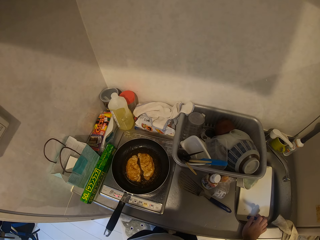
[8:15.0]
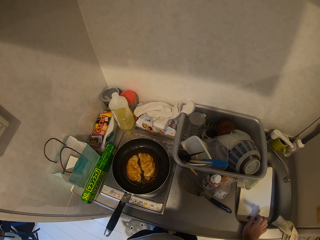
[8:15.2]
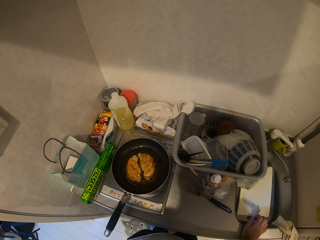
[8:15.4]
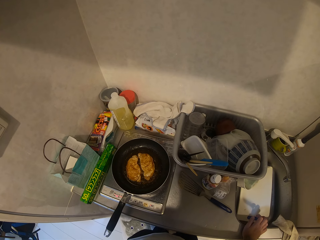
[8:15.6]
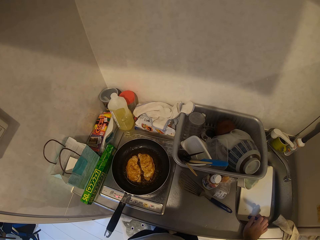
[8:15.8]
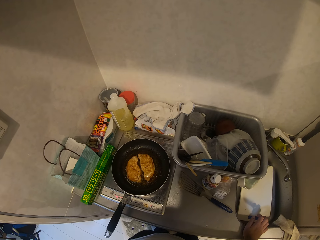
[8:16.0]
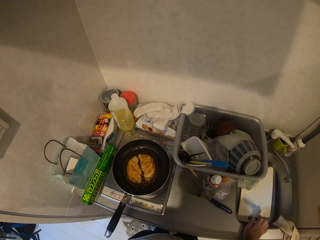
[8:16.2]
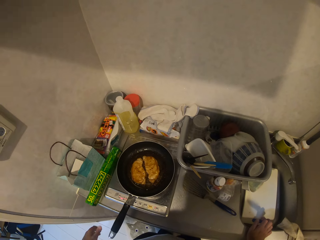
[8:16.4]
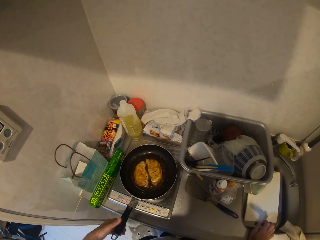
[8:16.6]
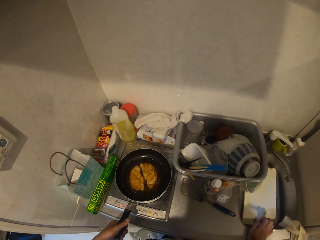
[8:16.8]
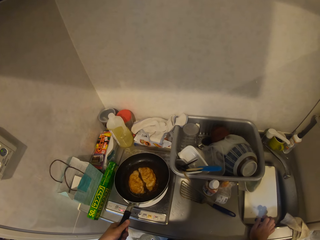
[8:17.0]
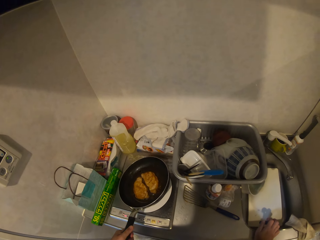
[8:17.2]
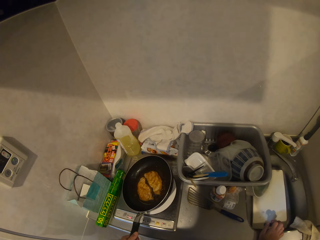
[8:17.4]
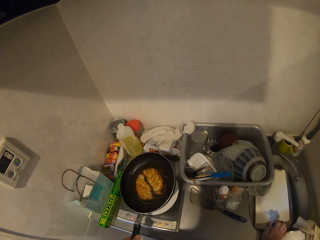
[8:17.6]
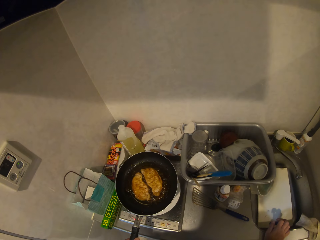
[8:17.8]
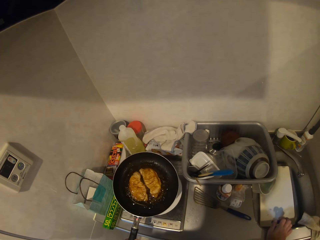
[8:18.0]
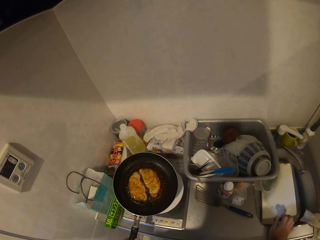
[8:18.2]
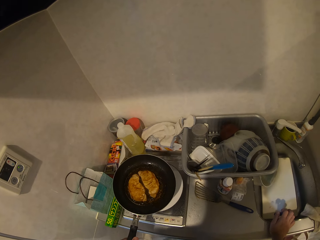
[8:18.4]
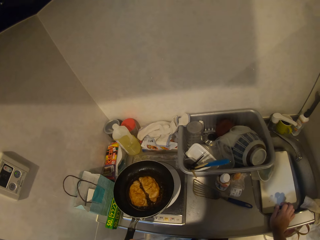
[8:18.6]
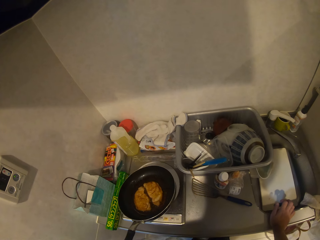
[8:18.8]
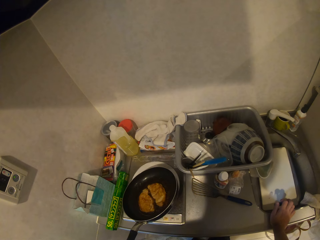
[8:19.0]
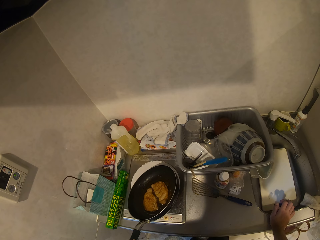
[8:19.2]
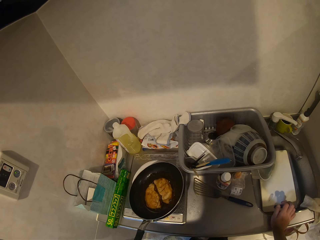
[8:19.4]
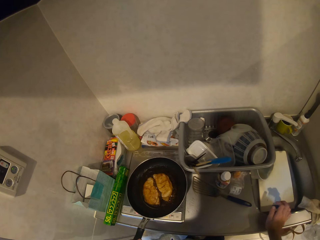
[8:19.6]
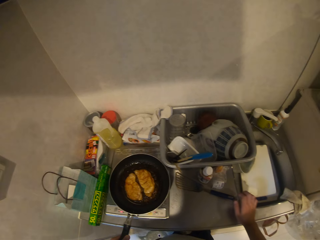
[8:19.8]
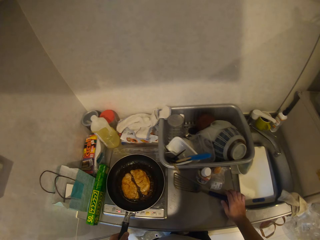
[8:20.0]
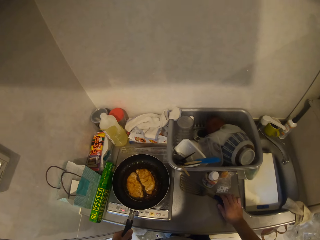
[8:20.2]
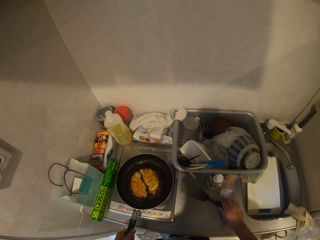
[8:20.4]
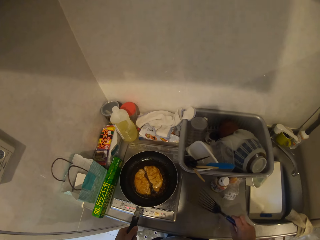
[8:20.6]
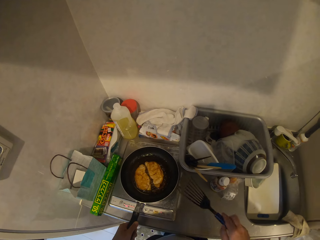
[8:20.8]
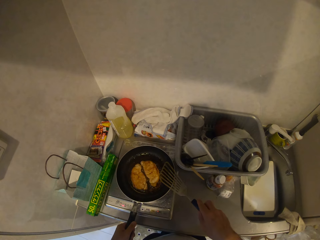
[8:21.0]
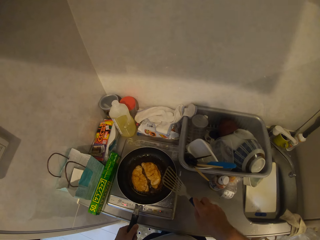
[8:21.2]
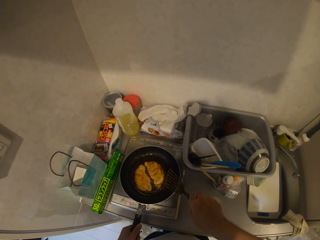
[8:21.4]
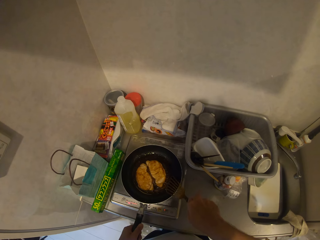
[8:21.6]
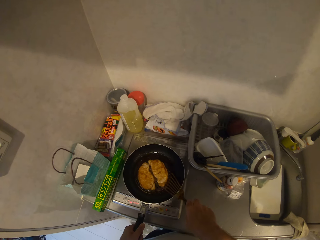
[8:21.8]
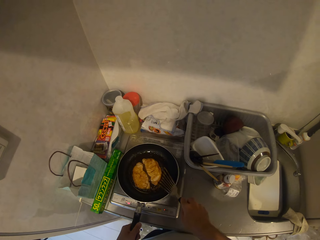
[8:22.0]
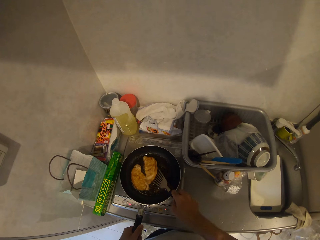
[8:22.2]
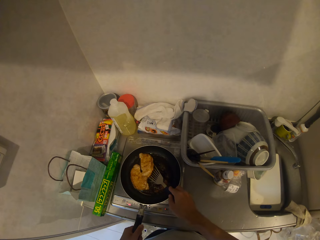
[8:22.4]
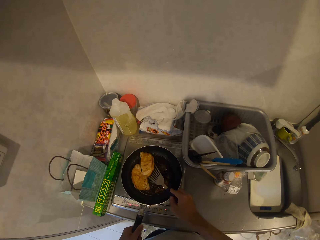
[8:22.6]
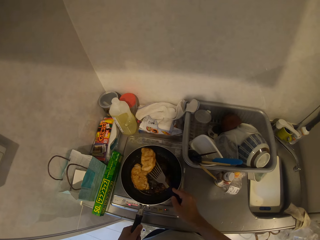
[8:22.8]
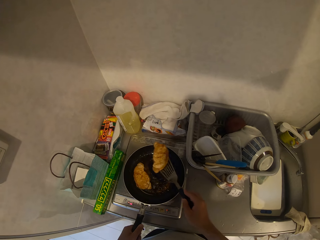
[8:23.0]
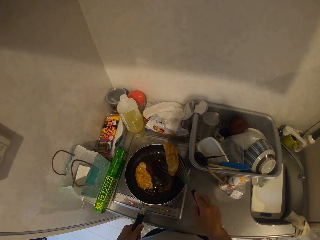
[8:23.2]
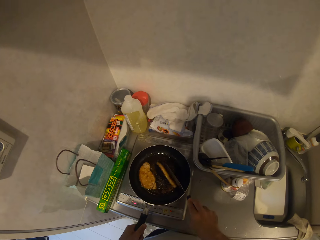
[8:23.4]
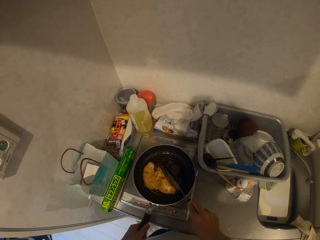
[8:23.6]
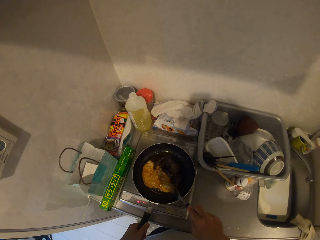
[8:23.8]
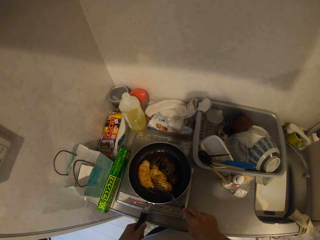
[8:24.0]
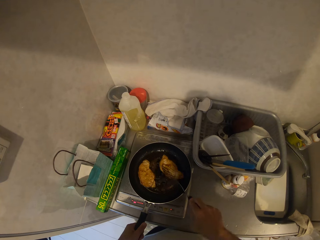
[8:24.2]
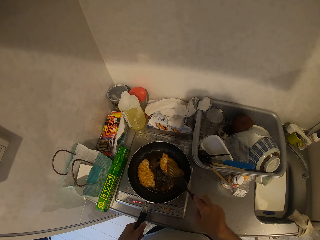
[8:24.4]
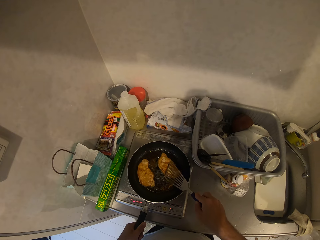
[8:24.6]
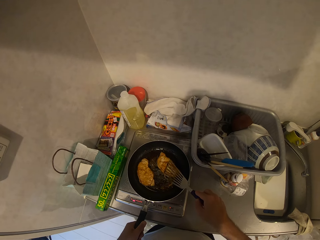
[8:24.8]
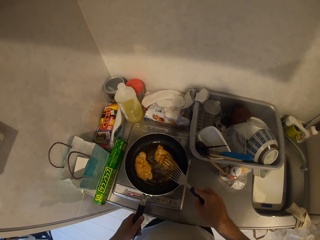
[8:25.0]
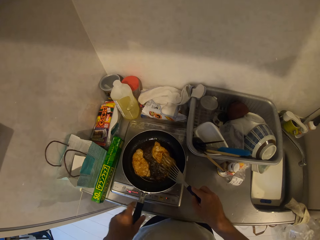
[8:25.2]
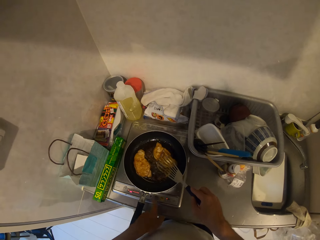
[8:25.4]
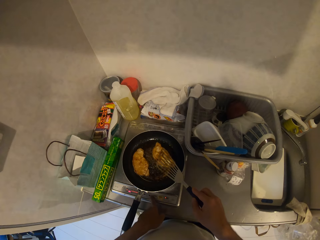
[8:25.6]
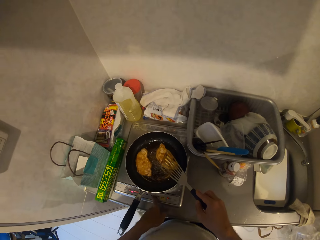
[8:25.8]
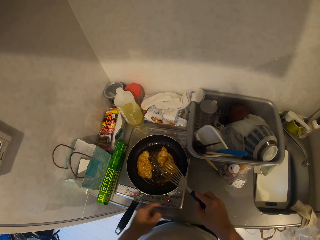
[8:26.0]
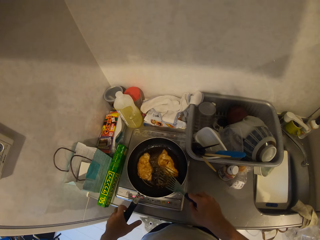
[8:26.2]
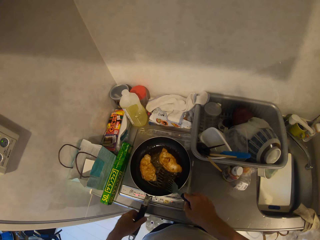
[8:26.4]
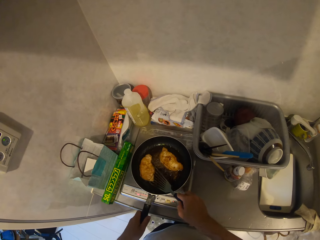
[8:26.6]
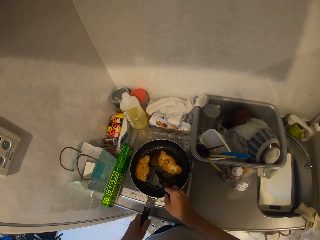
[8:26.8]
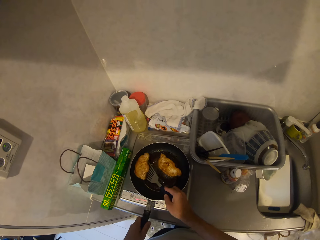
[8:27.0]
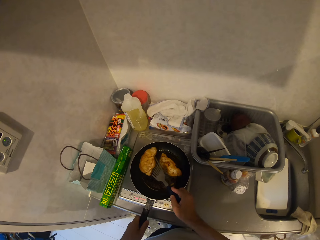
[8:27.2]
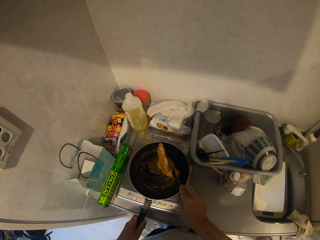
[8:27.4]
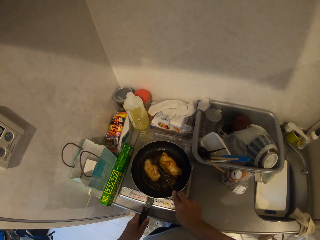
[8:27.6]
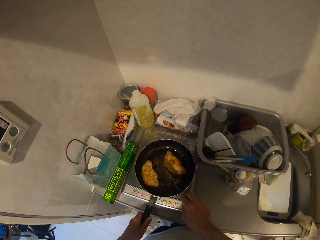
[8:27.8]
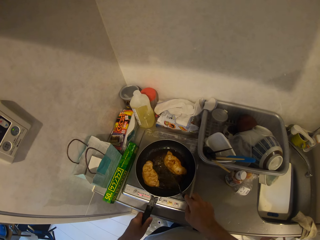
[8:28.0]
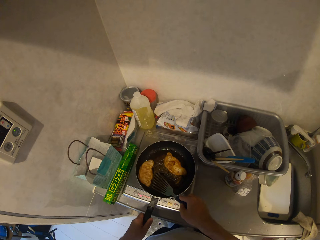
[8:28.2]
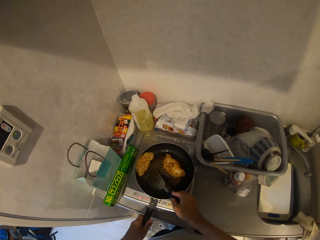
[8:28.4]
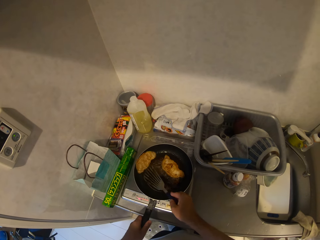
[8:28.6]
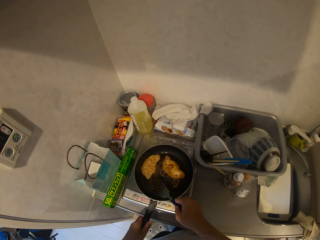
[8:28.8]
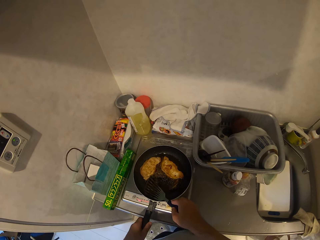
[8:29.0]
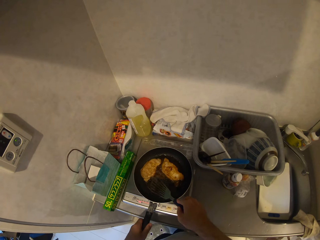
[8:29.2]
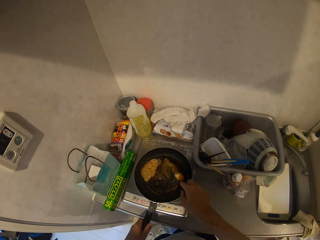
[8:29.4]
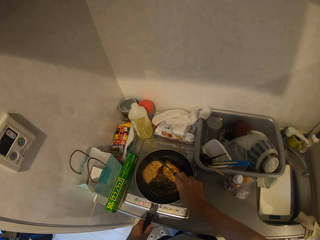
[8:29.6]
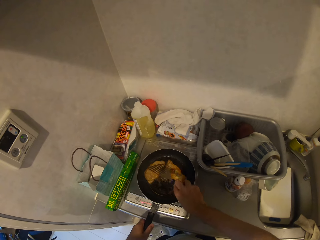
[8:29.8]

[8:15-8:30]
The camera wearer lifts up the frying pan with his left hand. He turns the frying pan with his left hand. He shakes the pan. He lifts up the slotted spoon with his right hand. He drops the frying pan on the cooker. He flips the meat in the oil with the slotted spoon. He presses a button on the cooker with his left hand. He holds the frying pan with his left hand. He turns the meats in the oil with the slotted spoon.

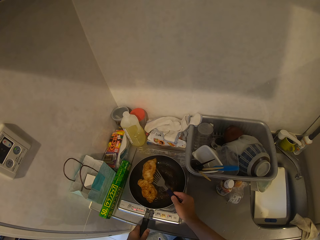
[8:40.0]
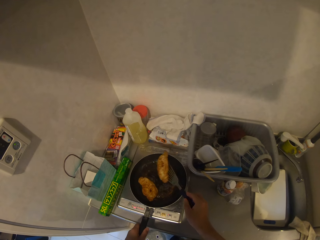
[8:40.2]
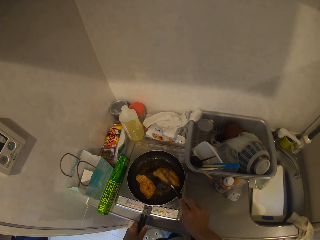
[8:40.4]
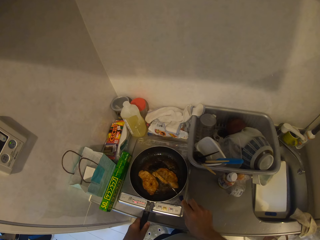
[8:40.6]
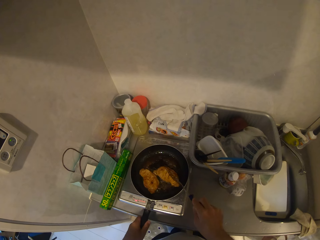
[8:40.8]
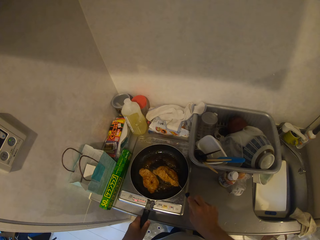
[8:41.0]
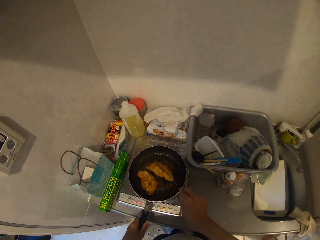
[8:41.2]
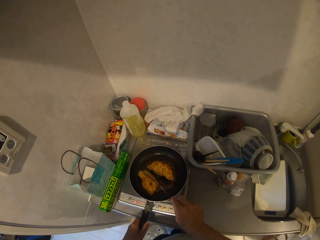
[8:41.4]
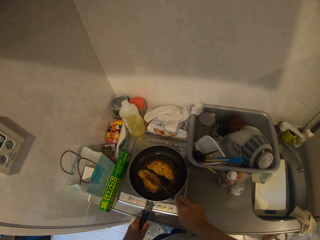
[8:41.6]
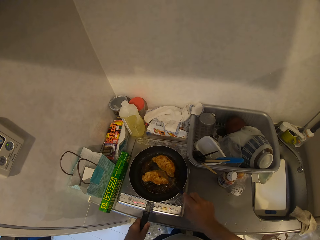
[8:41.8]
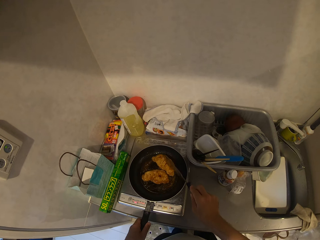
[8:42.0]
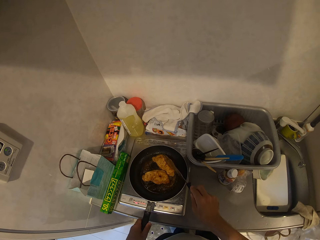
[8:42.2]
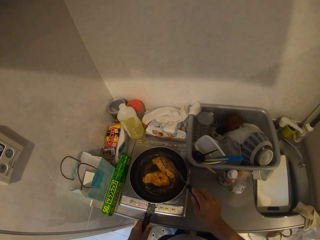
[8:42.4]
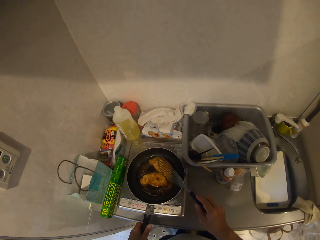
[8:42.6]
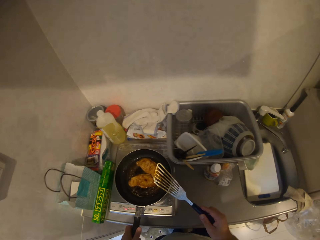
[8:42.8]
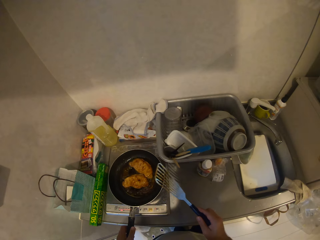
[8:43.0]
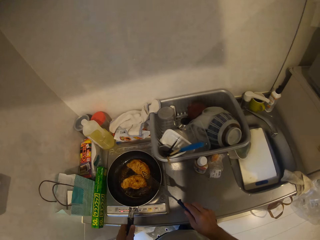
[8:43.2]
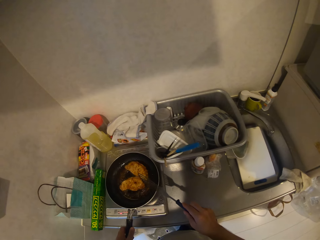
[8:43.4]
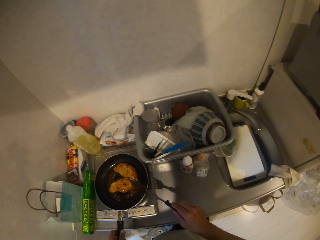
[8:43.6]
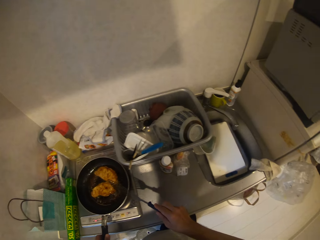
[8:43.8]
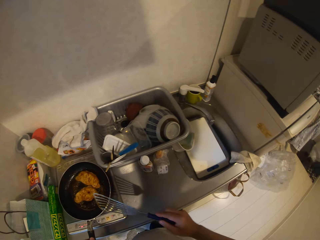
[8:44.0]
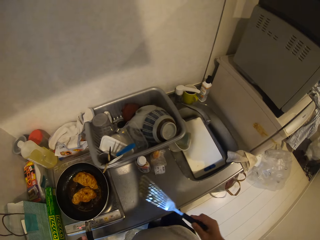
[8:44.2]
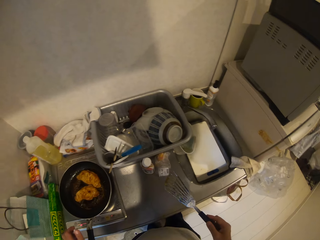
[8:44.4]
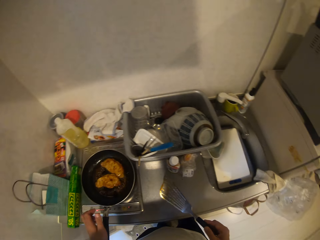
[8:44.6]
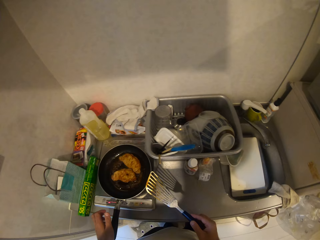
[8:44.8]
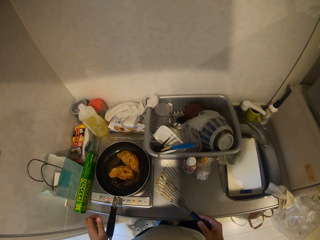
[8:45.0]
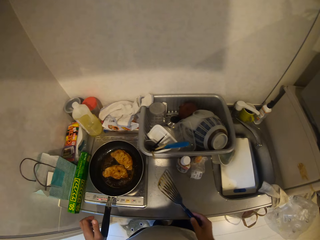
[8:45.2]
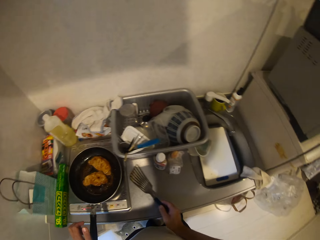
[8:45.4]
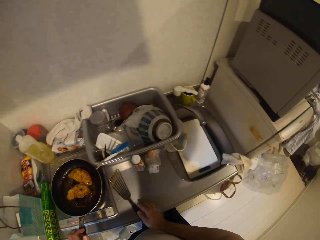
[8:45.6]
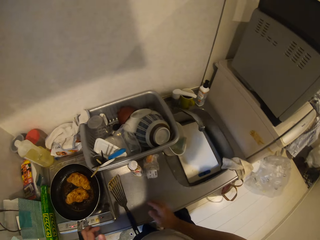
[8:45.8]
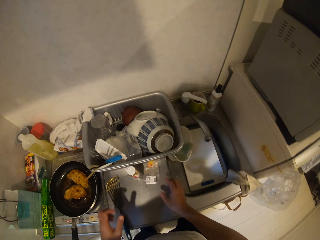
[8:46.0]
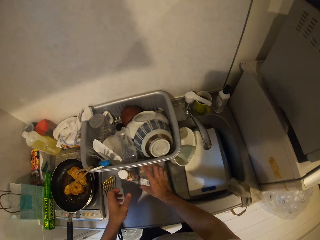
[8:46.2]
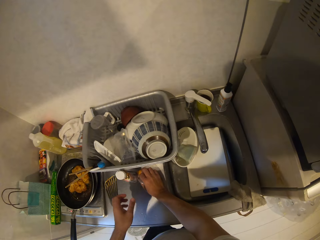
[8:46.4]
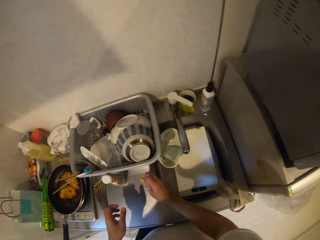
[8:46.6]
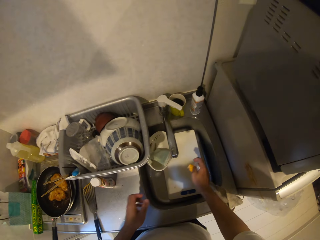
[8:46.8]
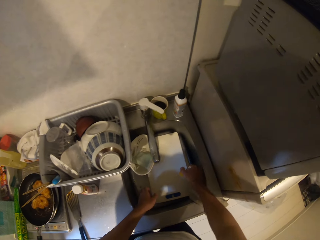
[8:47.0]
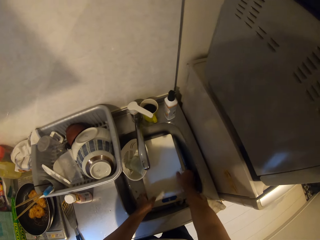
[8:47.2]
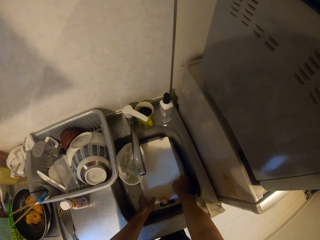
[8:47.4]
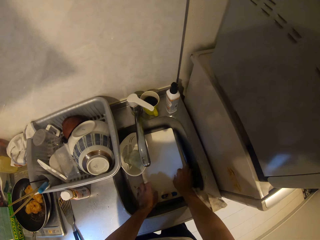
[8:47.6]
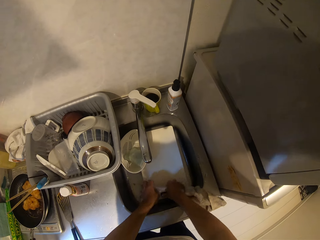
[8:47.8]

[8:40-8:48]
The camera wearer hits the frying pan with the slotted spoon. He moves the slotted spoon in his right hand from the frying pan. He drops the slotted spoon on the kitchen worktop. He packs the nylons from the kitchen worktop with his right hand. He lifts up the chopping board from the kitchen sink.
